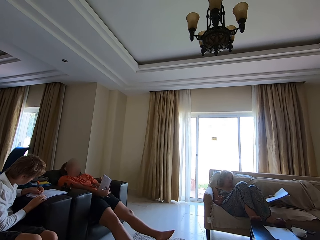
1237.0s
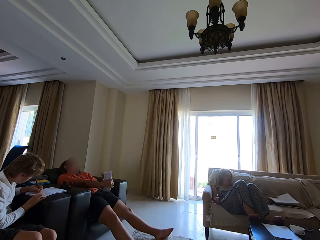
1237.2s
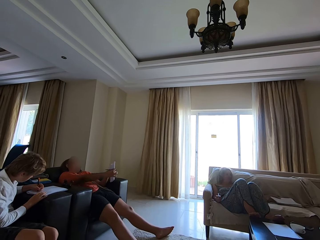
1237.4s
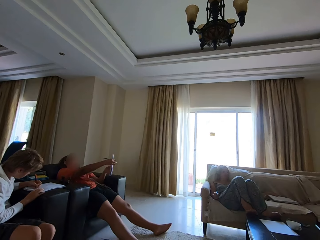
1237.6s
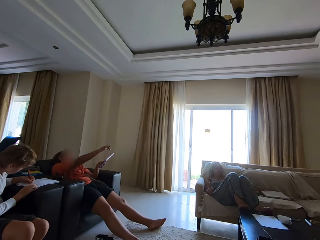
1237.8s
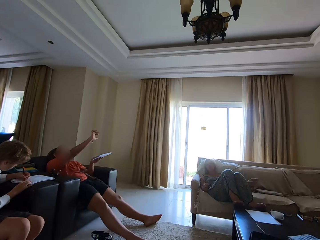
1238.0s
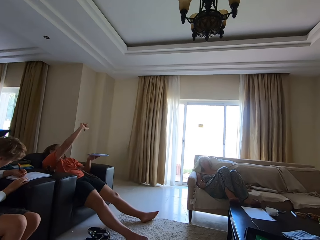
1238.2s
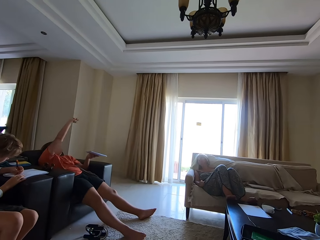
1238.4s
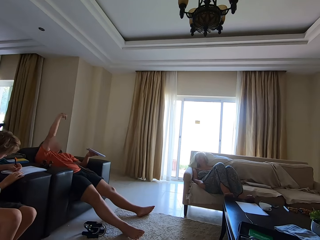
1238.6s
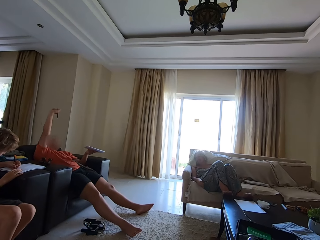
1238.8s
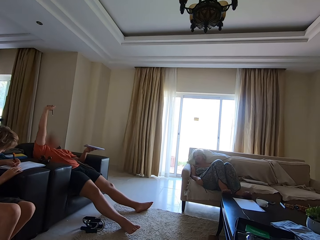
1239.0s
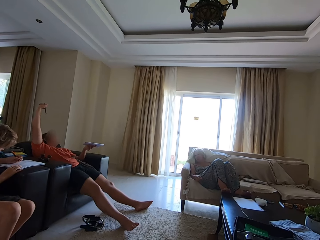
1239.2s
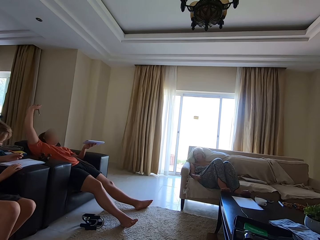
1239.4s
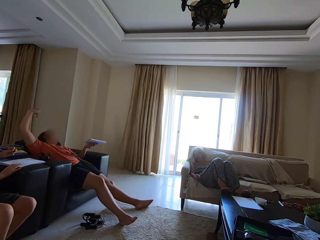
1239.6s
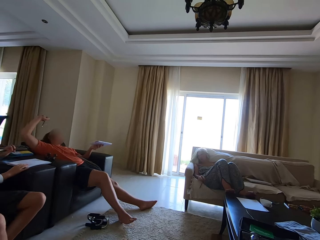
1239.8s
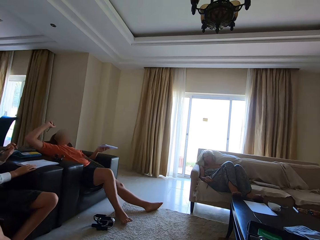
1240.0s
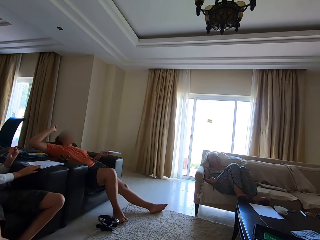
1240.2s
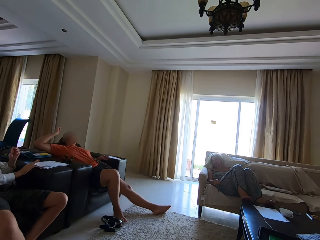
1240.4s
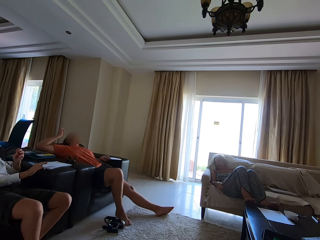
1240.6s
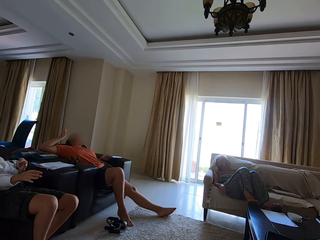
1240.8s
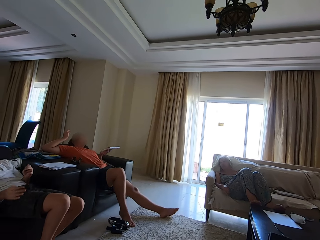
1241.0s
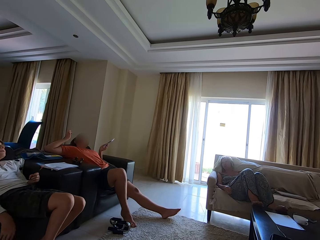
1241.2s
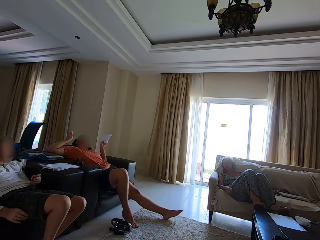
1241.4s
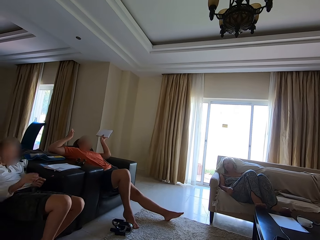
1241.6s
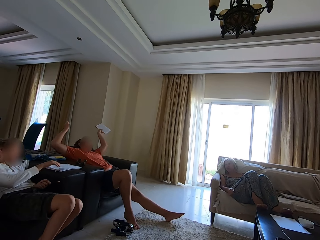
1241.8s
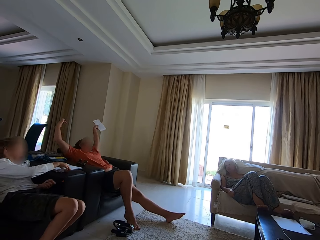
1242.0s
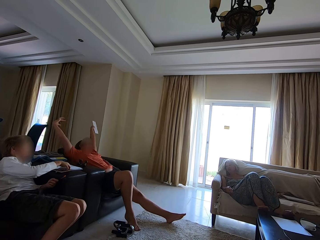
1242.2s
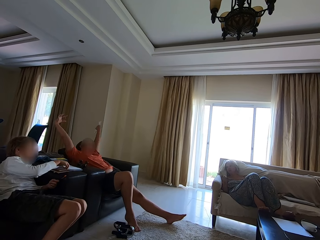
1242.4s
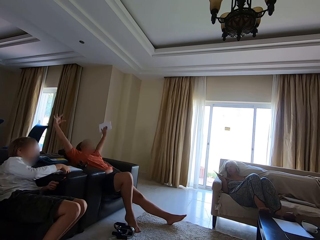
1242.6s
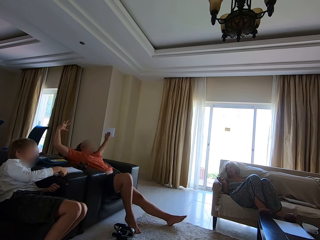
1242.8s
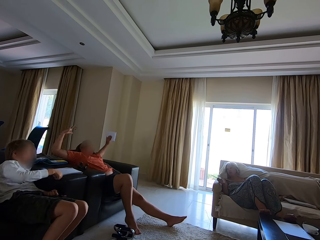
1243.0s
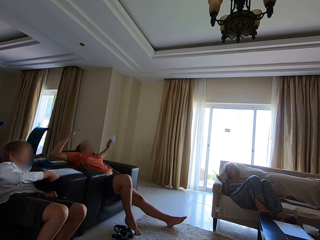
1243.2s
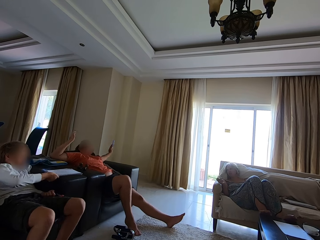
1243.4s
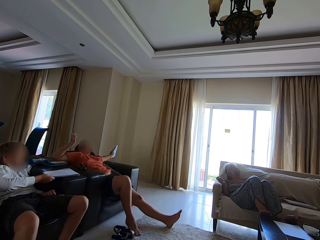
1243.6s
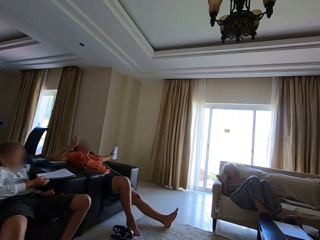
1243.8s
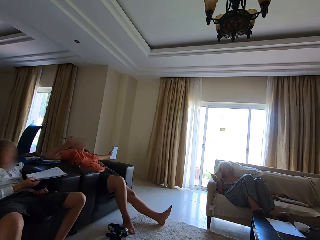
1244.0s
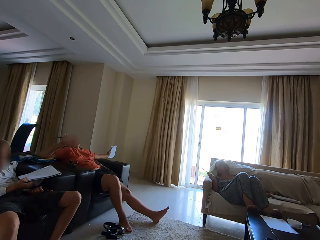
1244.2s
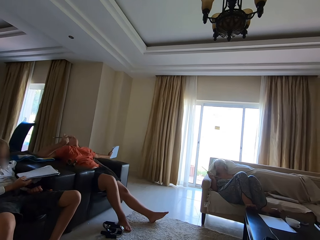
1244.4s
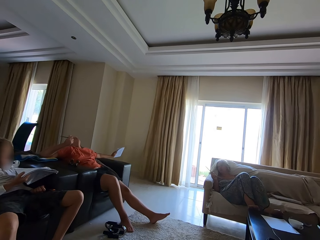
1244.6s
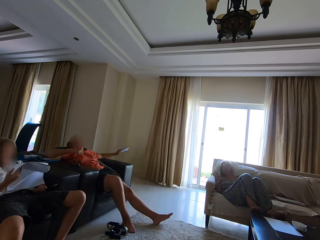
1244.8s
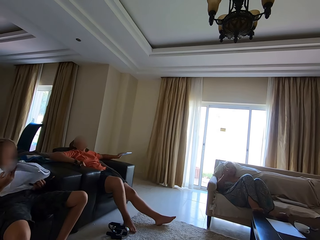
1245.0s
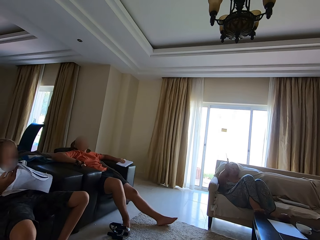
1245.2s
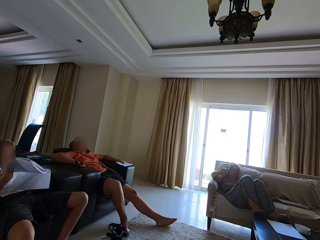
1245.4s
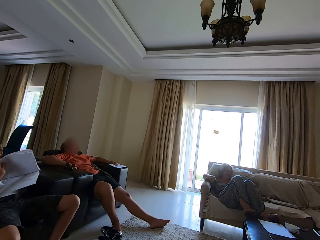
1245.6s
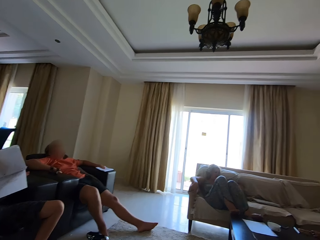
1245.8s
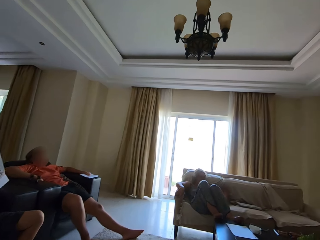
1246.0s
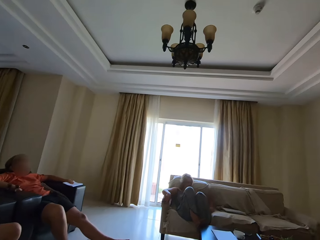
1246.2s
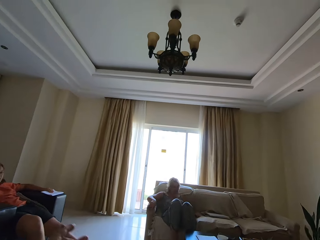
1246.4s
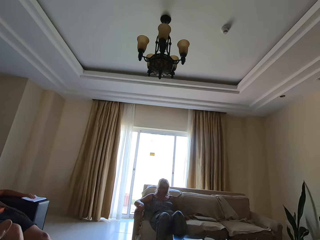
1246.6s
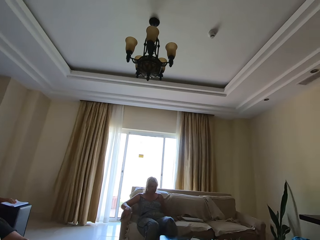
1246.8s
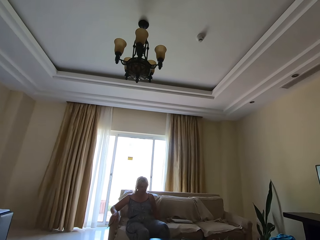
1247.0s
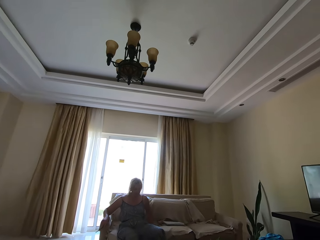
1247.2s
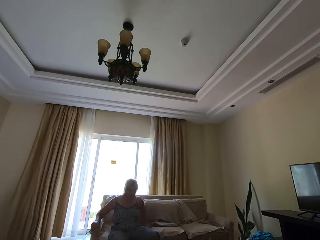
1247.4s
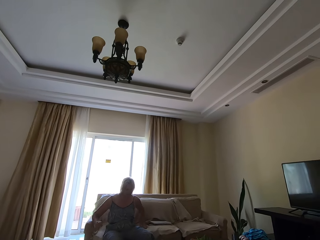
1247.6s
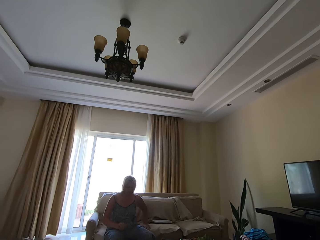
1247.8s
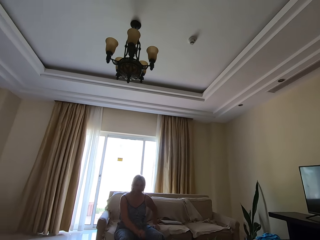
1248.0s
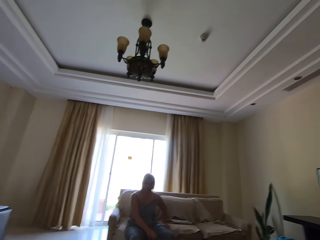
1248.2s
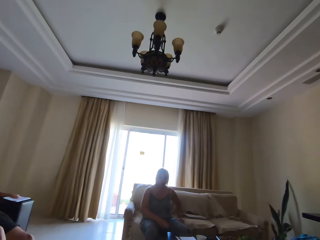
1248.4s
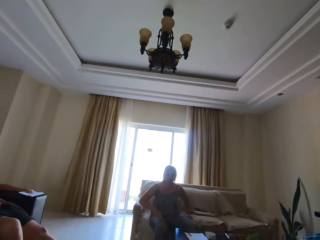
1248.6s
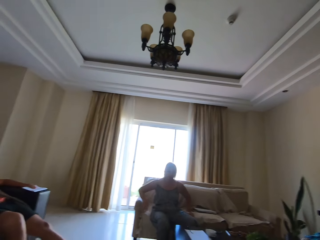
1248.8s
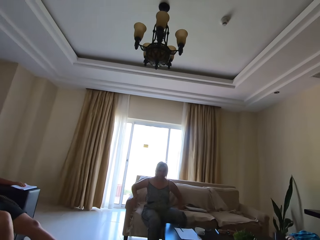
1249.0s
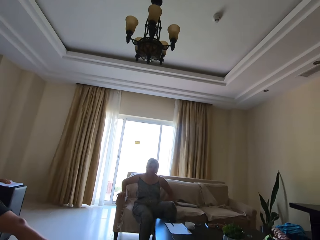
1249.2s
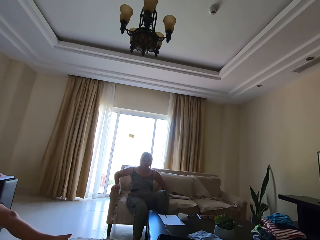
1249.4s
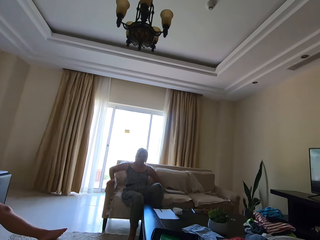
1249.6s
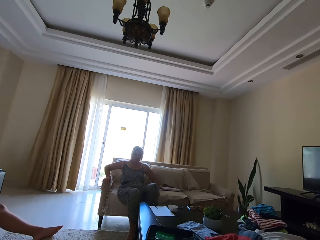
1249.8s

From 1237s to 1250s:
A person straightens hands. A woman puts a book on the couch. Another person stretches on the couch. The other person picks up a book on the couch. The camera wearer converses with the woman. The woman puts a pen on the book.

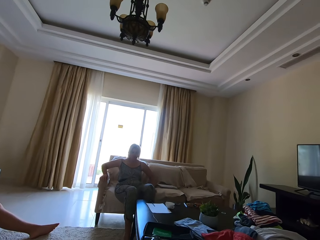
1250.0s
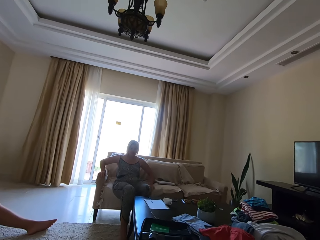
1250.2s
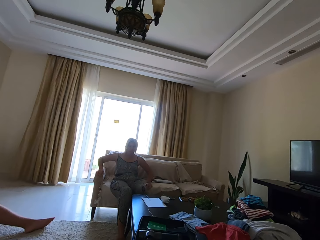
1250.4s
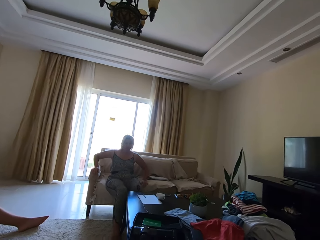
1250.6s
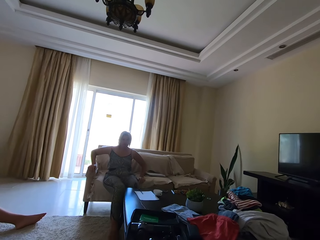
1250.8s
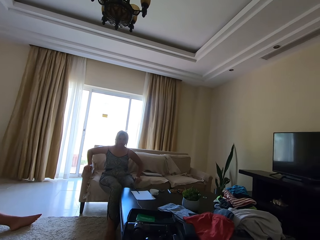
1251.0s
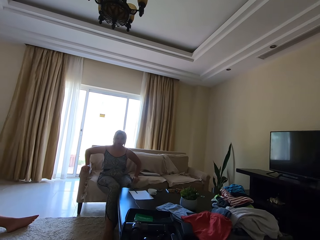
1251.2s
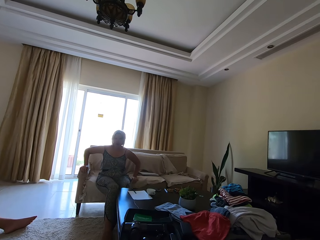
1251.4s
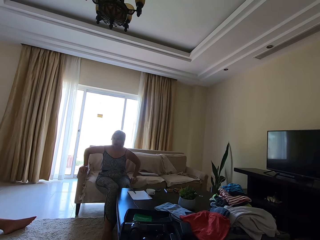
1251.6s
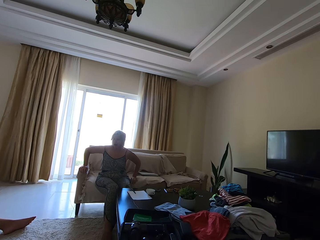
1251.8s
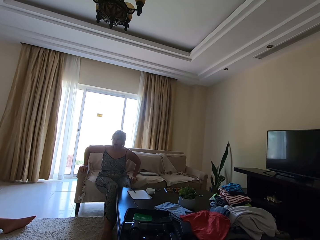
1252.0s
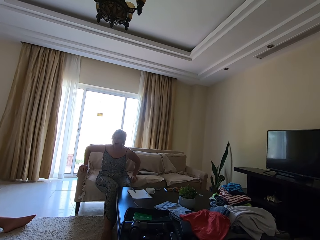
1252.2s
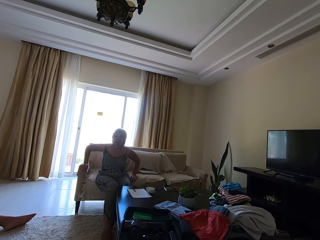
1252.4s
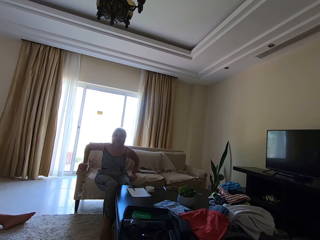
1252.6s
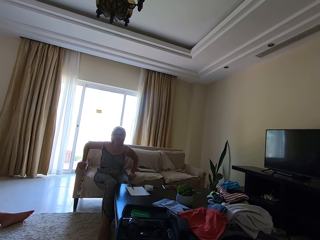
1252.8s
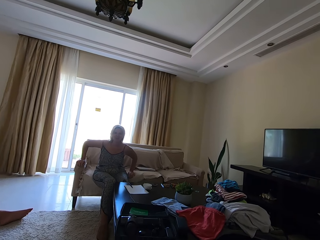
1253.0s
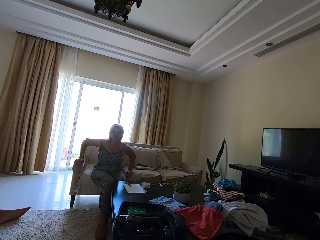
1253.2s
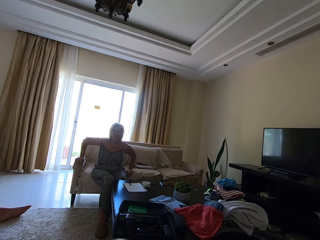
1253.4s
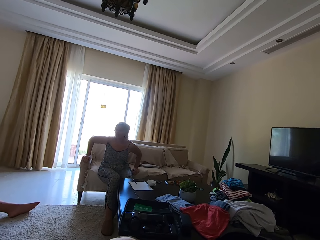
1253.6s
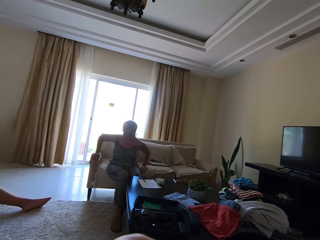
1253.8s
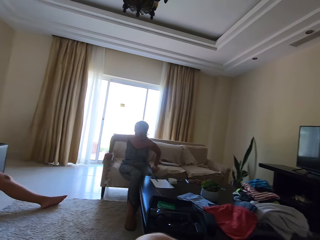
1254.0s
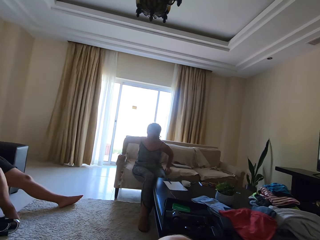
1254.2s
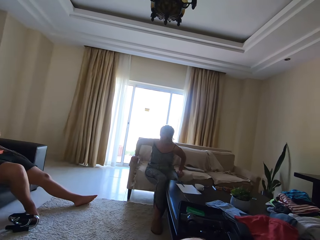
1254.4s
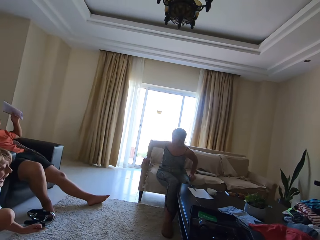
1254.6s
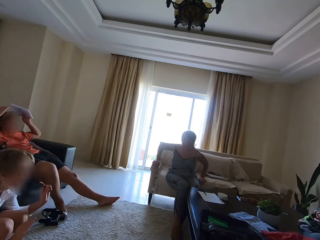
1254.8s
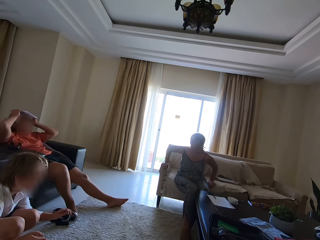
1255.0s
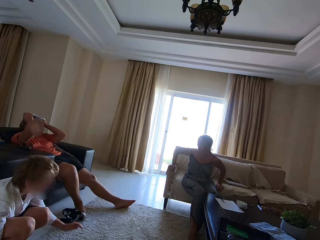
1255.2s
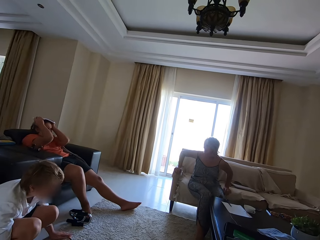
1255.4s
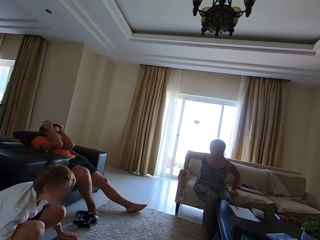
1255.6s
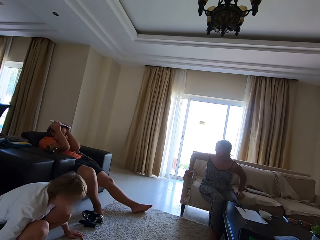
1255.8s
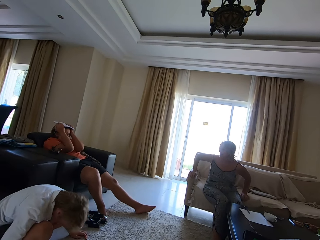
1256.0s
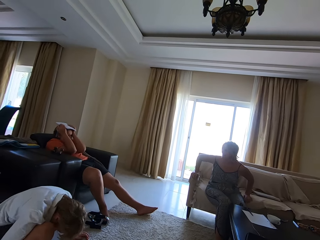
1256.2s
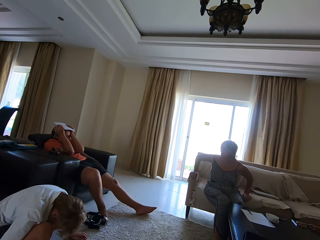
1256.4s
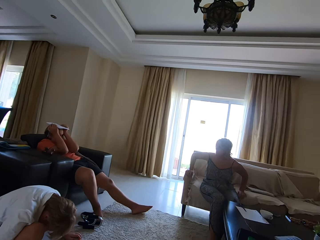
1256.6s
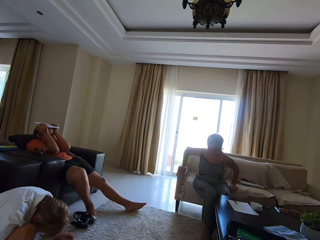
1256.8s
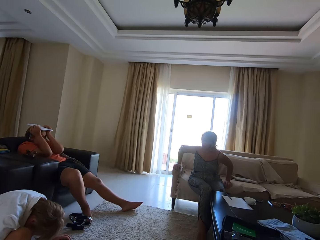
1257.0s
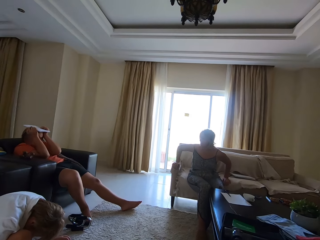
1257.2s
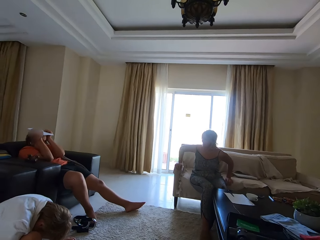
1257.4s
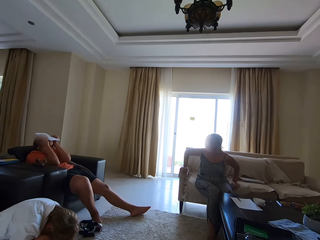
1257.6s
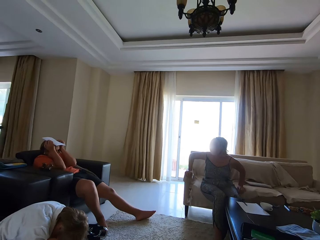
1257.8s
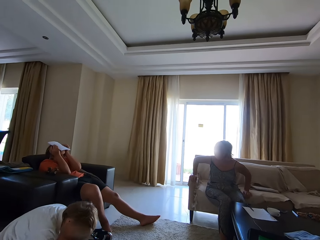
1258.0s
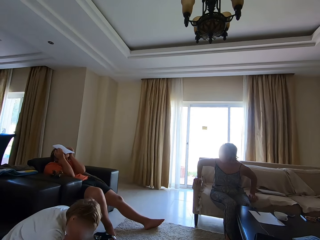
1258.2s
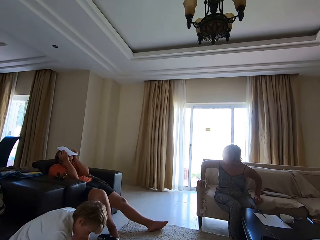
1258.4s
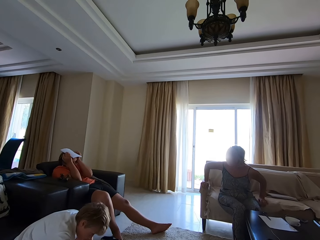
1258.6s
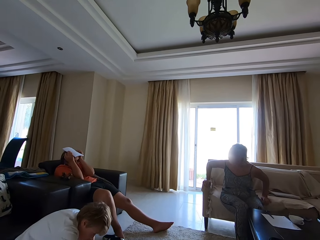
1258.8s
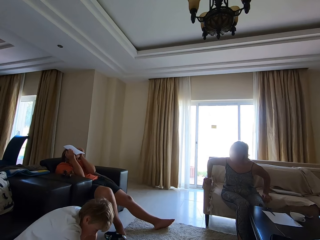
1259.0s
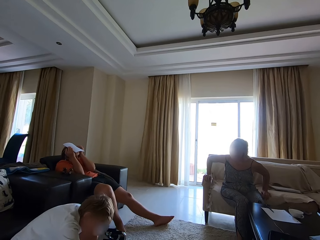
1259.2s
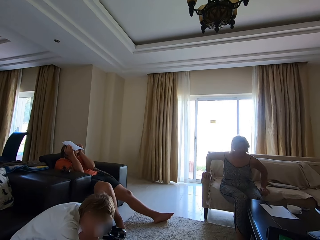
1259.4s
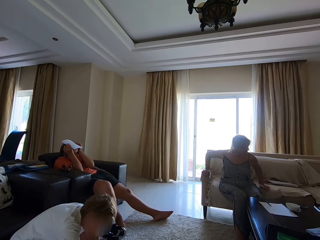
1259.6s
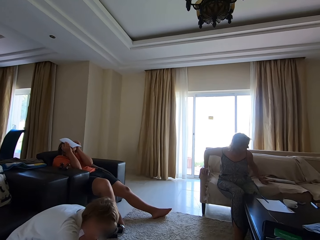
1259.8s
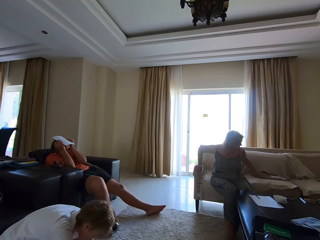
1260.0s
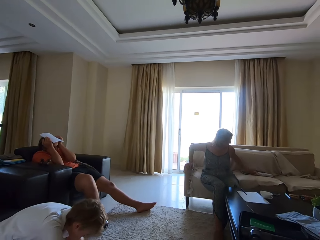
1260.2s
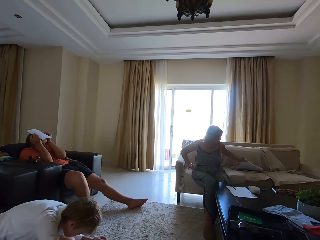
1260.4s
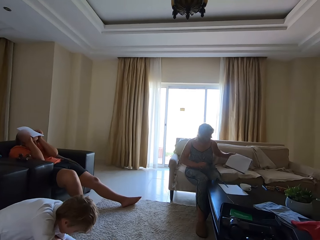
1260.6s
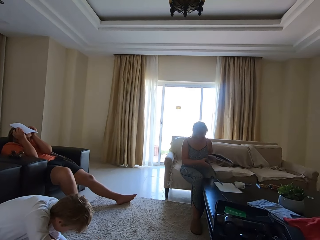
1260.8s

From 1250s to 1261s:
The camera wearer converses with a woman. The woman converses with the camera wearer. The camera wearer looks around. A man and another man conversed with the camera wearer. Another person kneels on the floor. The woman picks up a book on the couch.
